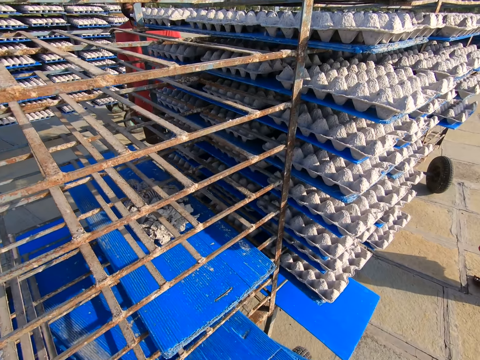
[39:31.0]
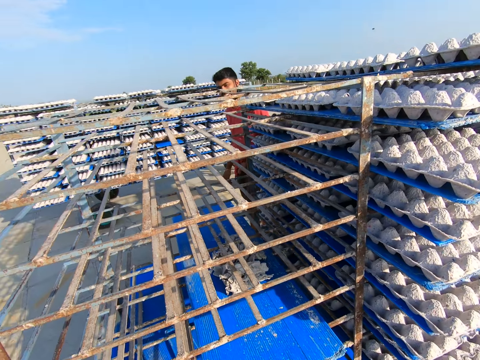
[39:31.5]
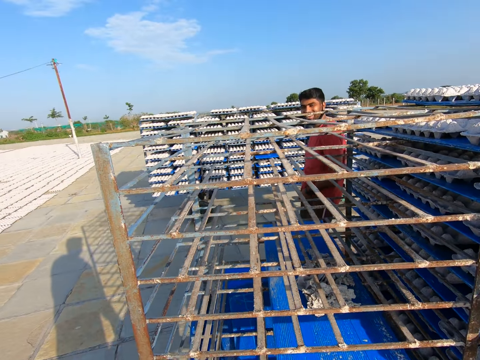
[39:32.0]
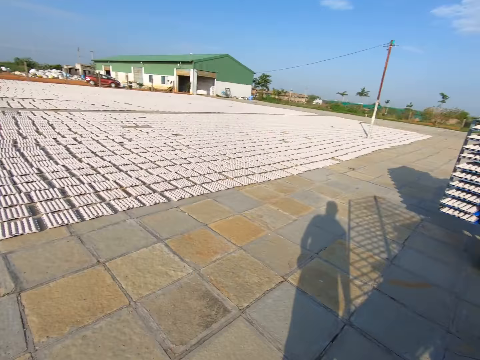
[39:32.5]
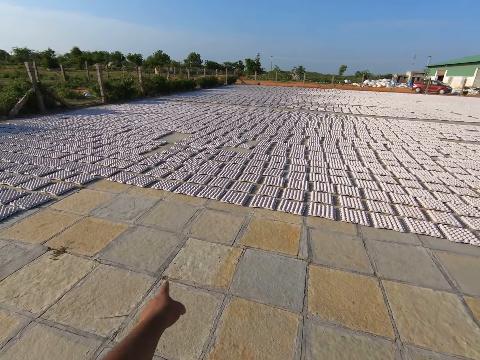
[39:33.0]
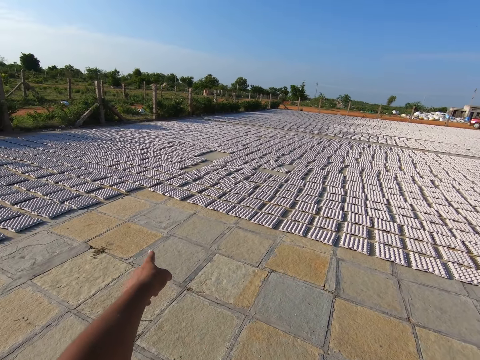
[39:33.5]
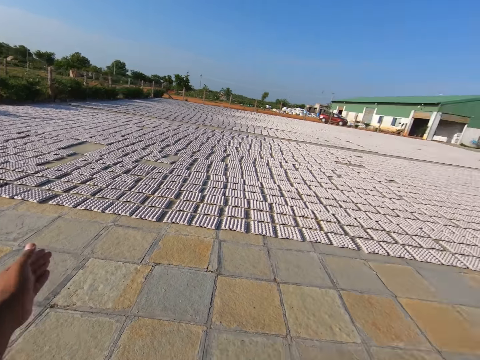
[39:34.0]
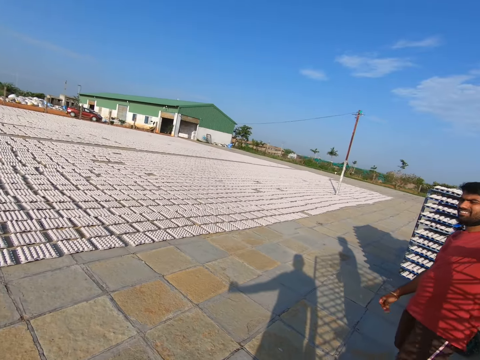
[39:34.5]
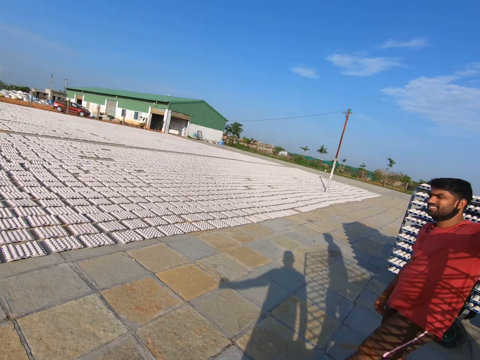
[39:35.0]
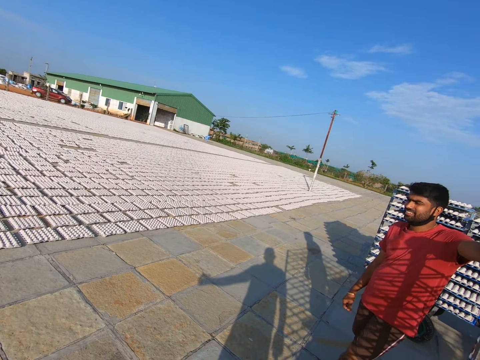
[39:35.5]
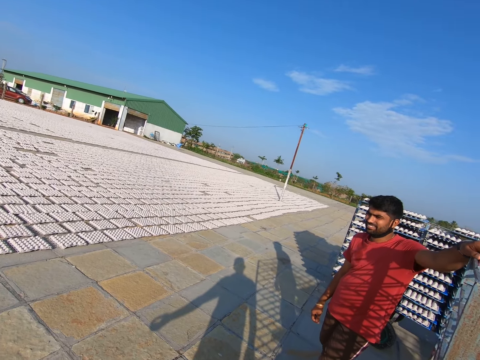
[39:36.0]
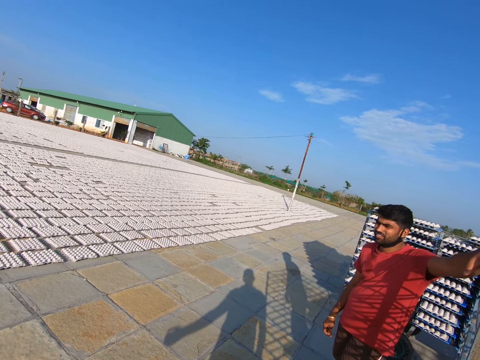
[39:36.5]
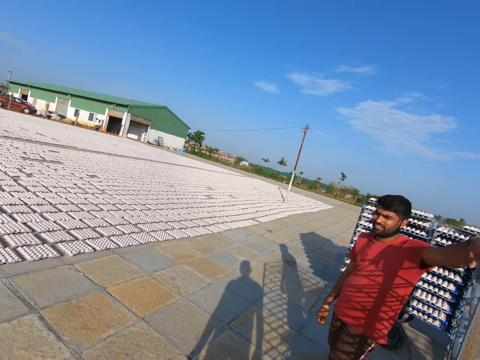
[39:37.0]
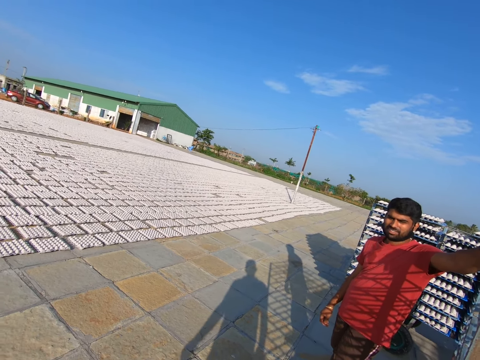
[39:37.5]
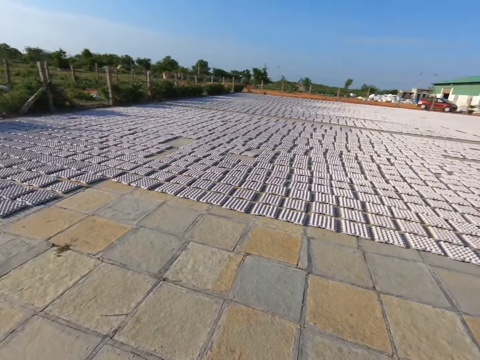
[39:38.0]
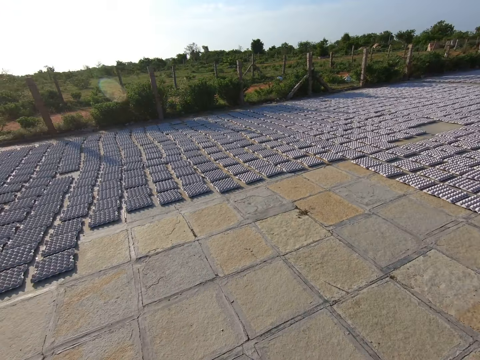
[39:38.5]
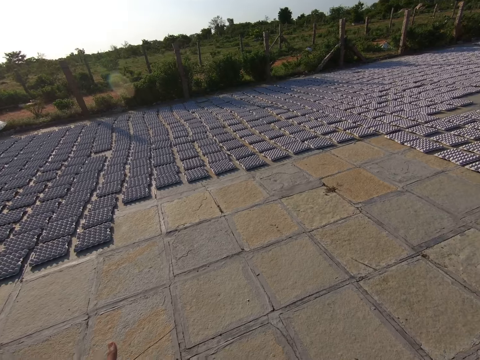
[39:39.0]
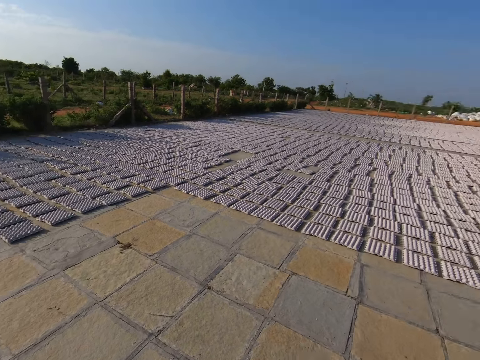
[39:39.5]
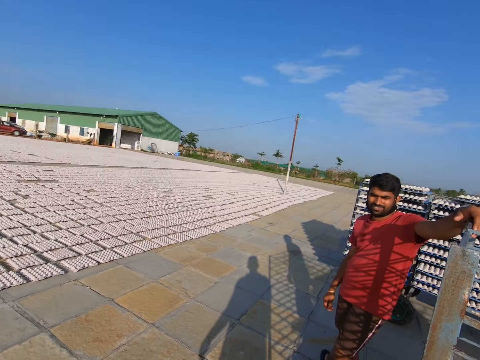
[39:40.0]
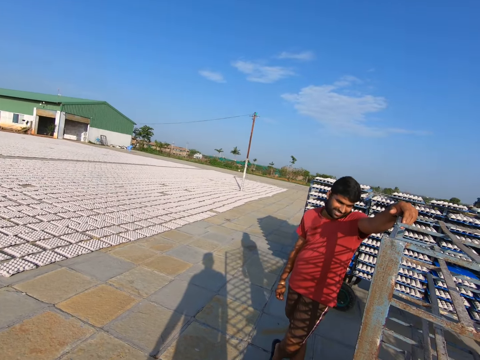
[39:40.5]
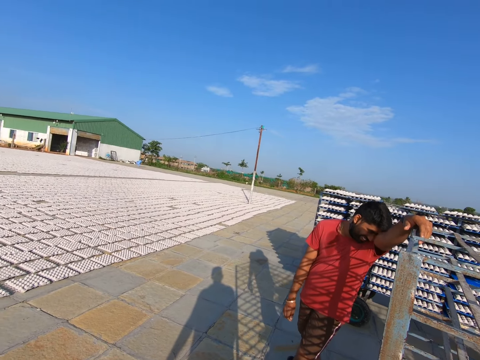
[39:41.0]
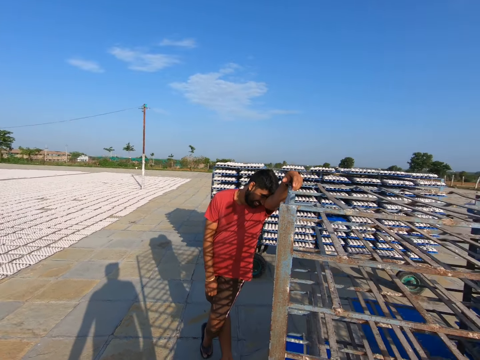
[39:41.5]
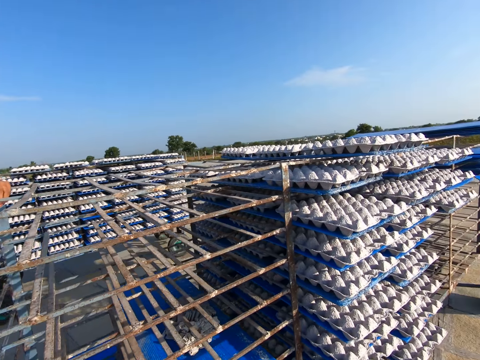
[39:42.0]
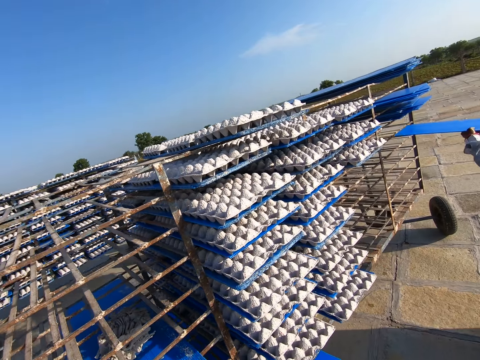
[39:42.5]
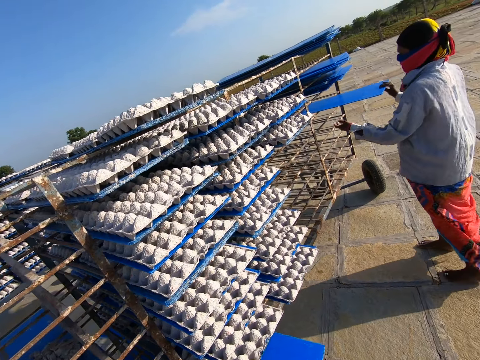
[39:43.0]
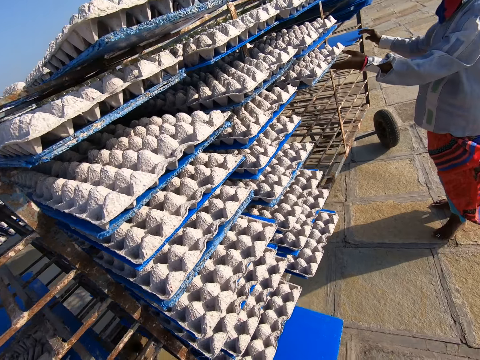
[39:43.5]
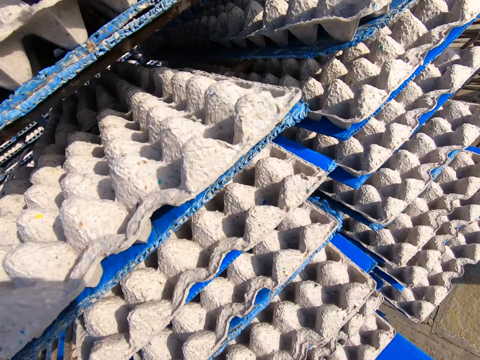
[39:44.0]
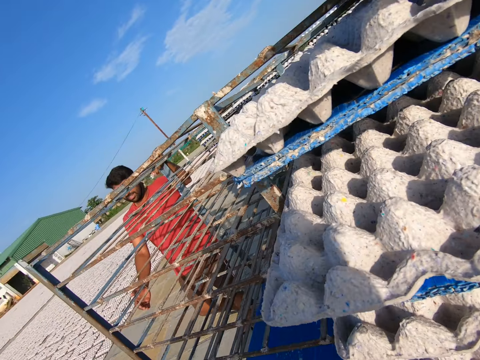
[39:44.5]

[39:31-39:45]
The camera wearer drops the tray on the trolley with both hands. They interact with a man. They talk to the man. The man talks to the camera wearer. The camera wearer looks around. Another man drops the tray on the trolley with his right hand.

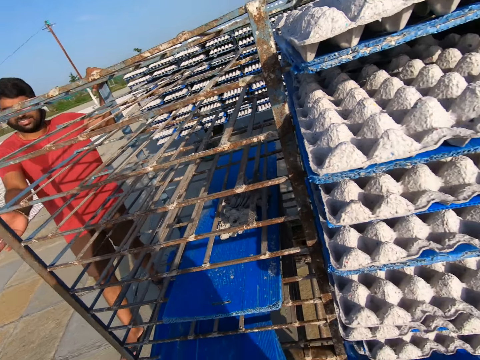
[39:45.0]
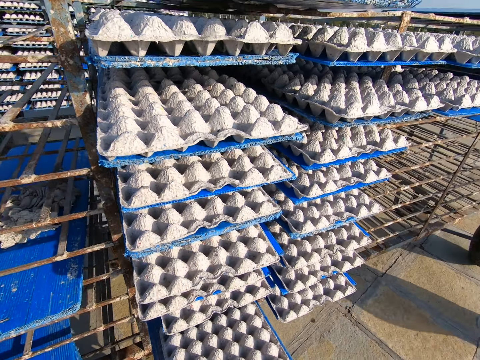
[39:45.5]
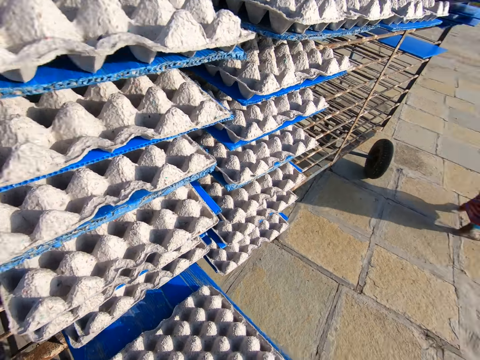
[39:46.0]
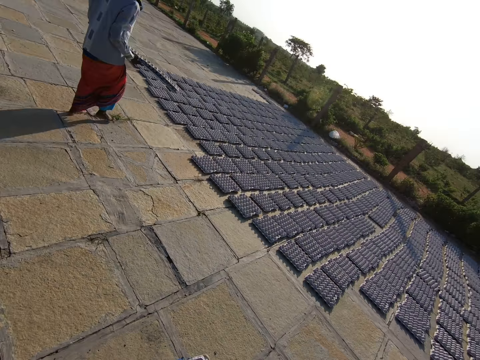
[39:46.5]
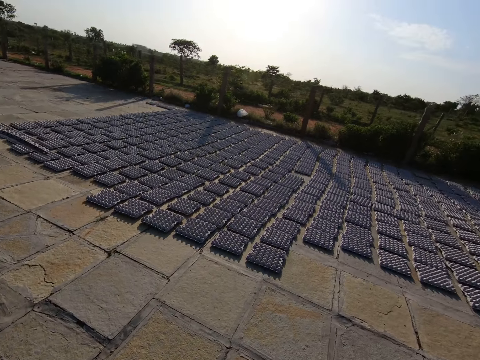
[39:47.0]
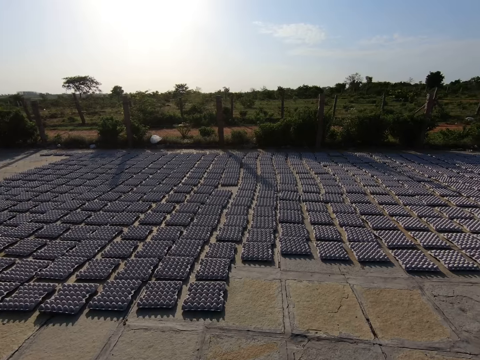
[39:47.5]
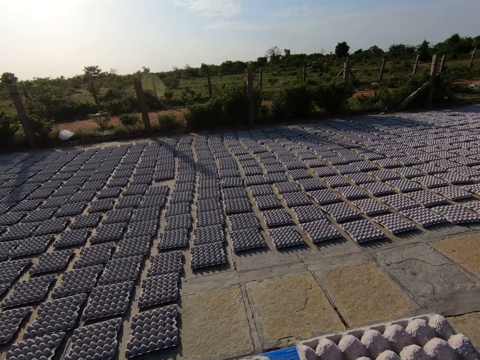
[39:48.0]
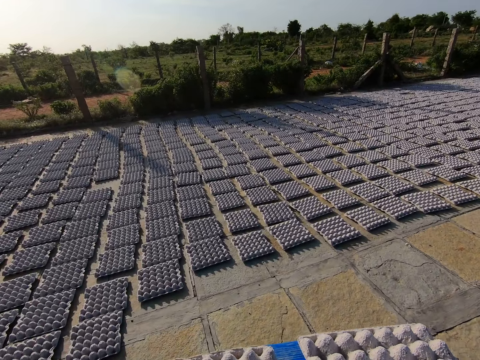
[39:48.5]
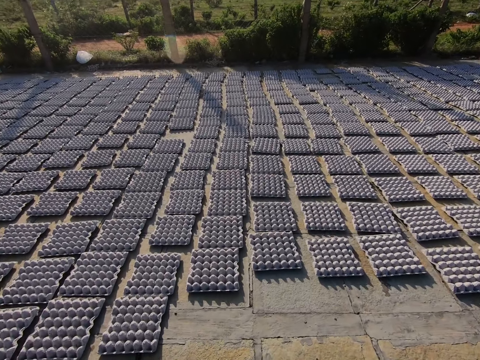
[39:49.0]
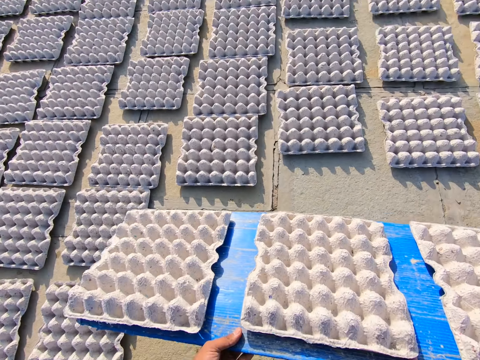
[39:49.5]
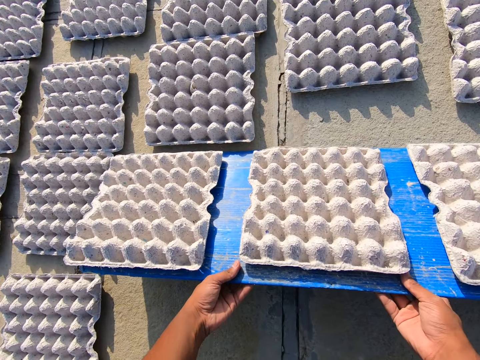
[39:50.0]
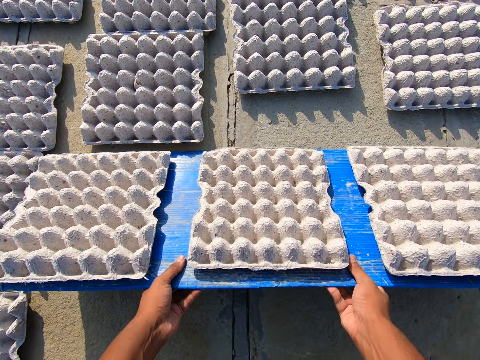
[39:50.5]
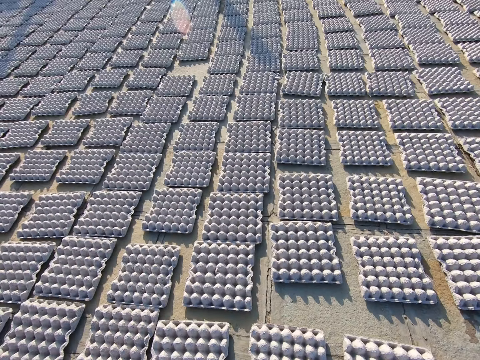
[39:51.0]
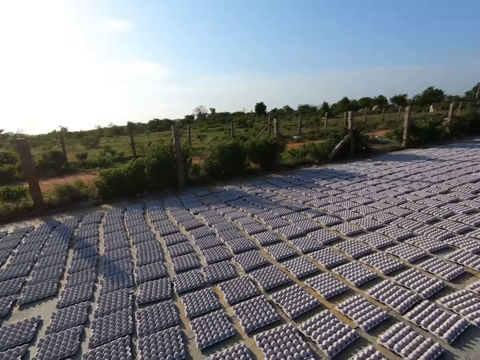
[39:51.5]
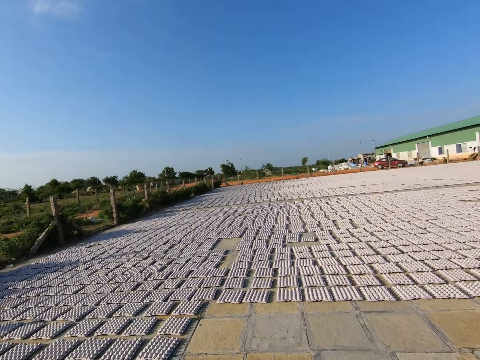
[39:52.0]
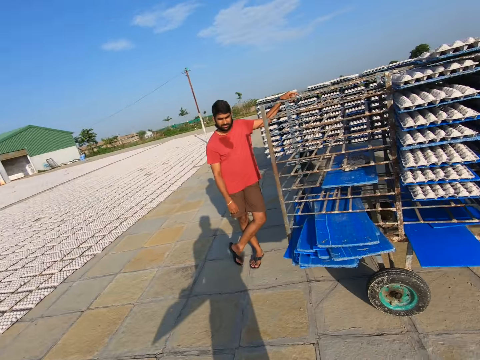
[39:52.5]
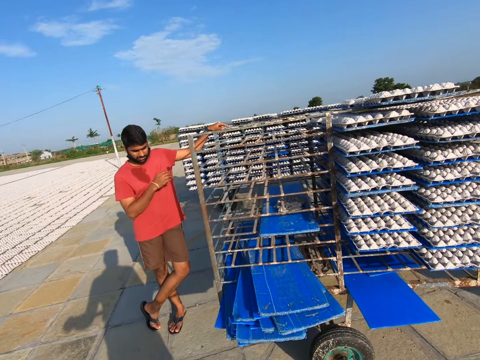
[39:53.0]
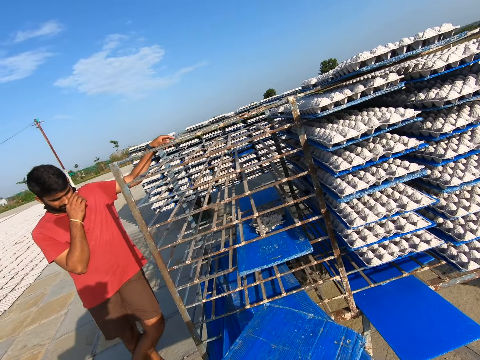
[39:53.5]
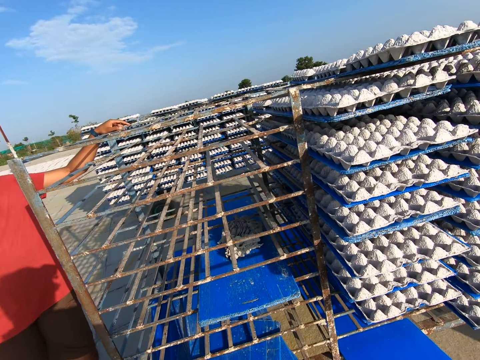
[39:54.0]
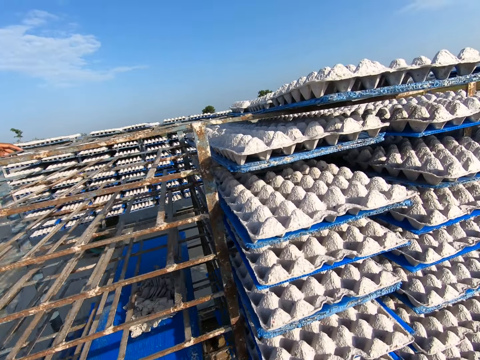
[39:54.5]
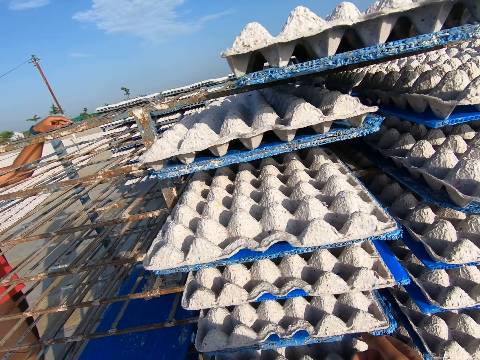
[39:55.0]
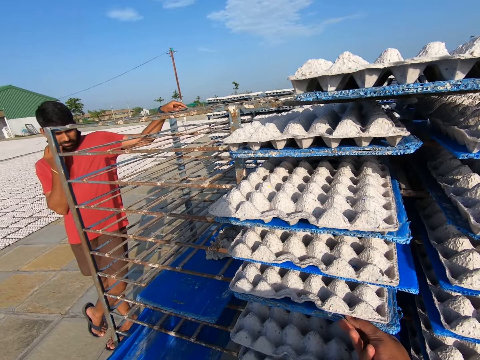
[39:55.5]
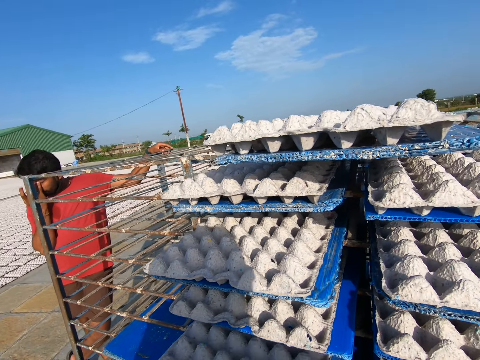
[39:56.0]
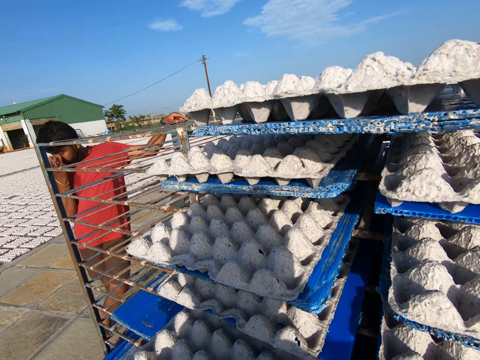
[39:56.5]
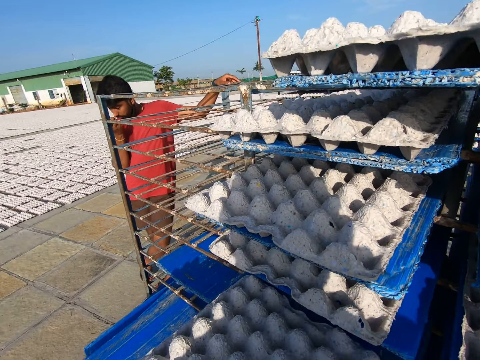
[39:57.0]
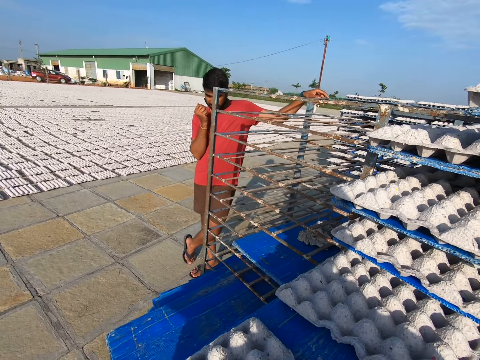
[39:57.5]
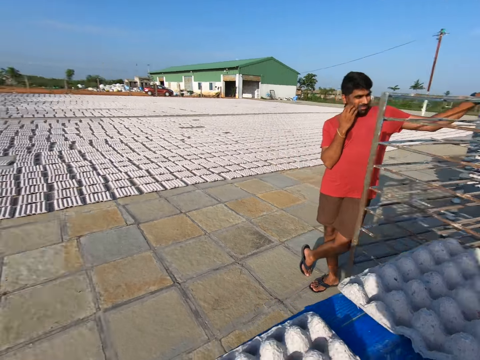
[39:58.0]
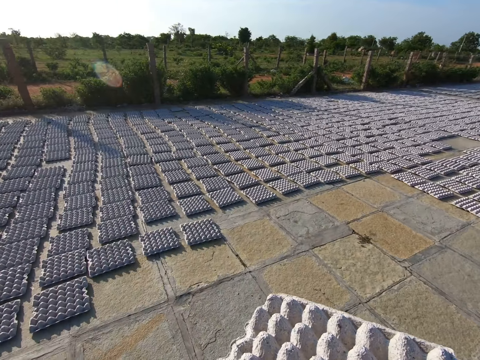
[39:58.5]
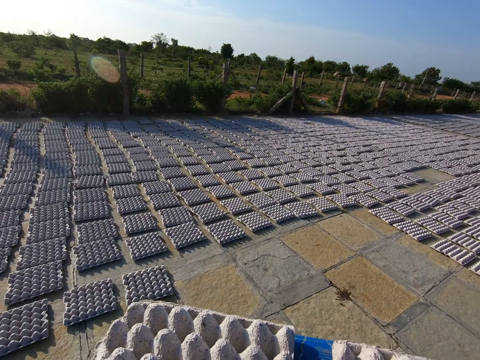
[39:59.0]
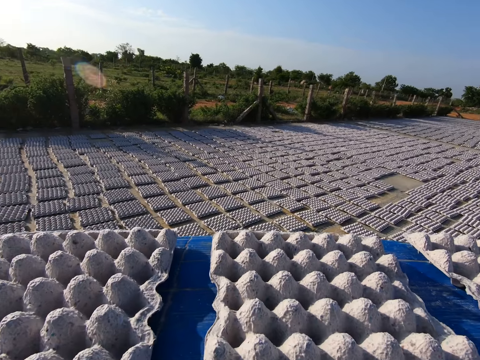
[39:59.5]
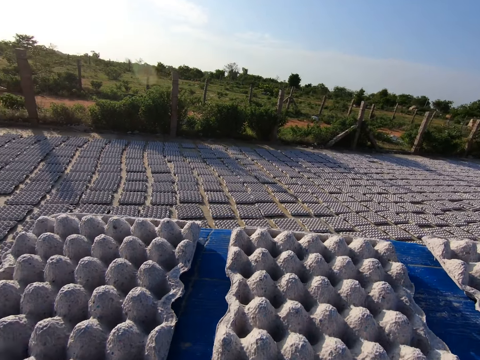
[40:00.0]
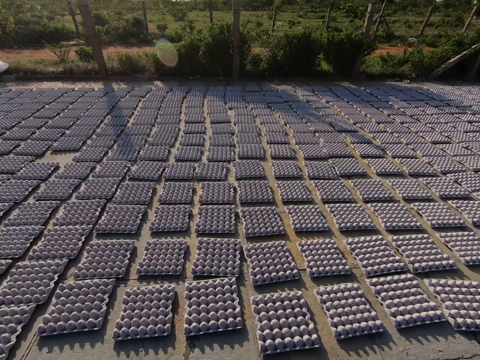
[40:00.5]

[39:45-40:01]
The camera wearer picks a tray of egg crates from the trolley with both hands. He walks away from the trolley on the pavement. He drops the egg crate on the ground with the tray or board in both hands. He pulls the board, looks at the egg crates and walks towards the trolley on the pavement. A man touches his nose with his right hand. The camera wearer picks a tray of egg crates from the trolley with his right hand. He walks away from the trolley on the pavement.
